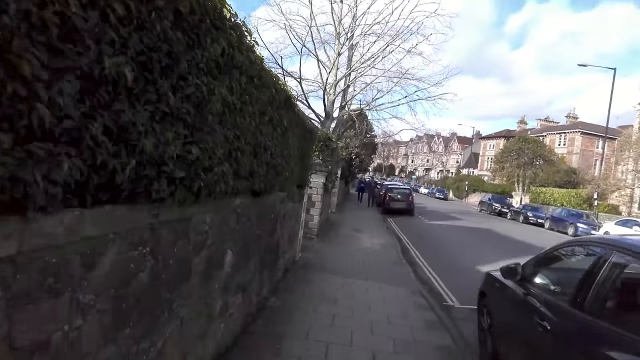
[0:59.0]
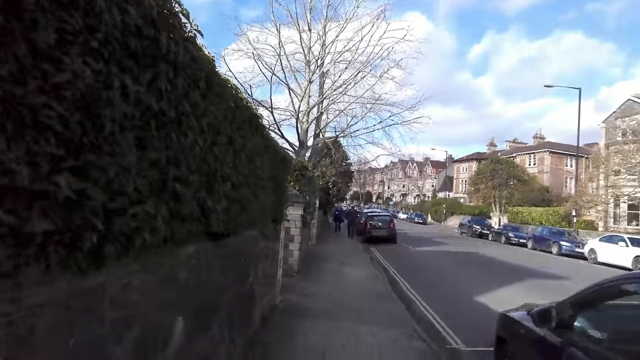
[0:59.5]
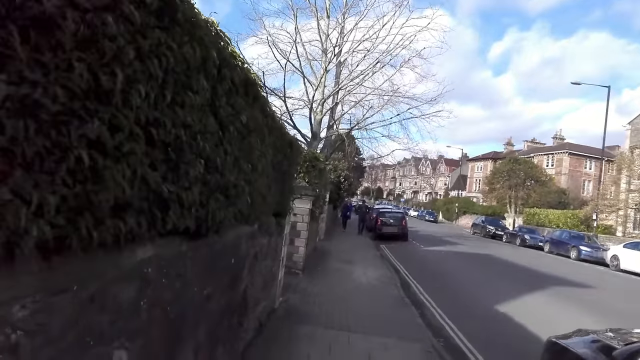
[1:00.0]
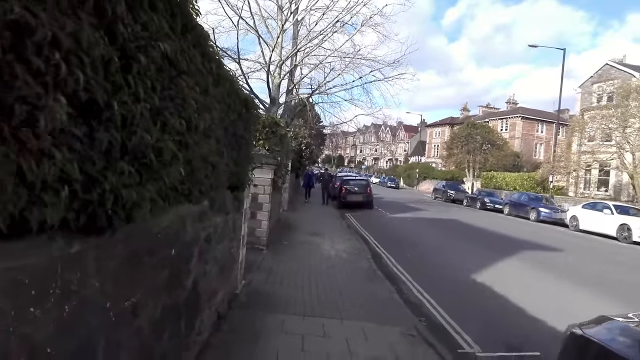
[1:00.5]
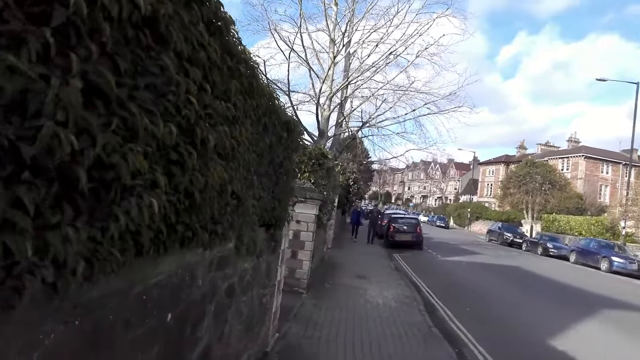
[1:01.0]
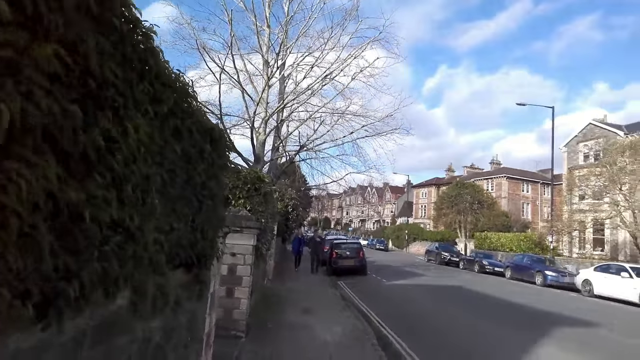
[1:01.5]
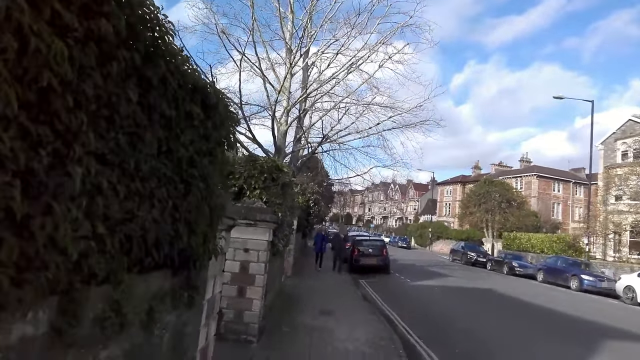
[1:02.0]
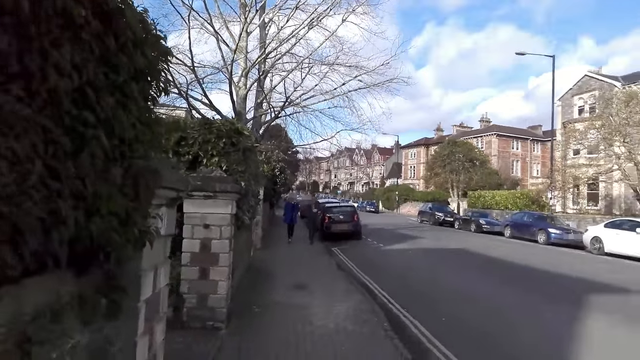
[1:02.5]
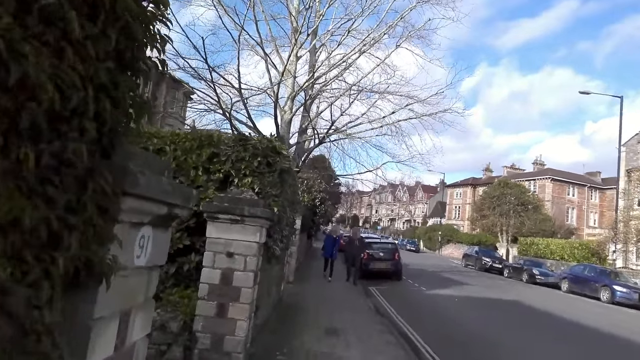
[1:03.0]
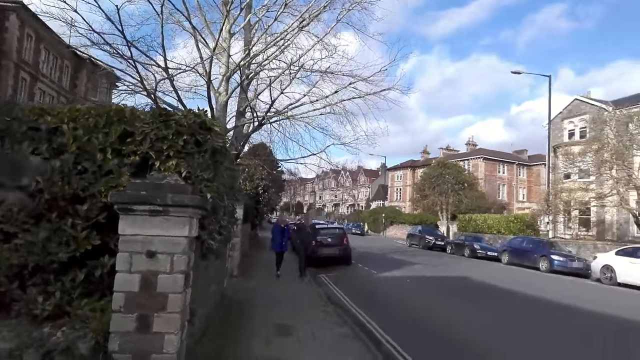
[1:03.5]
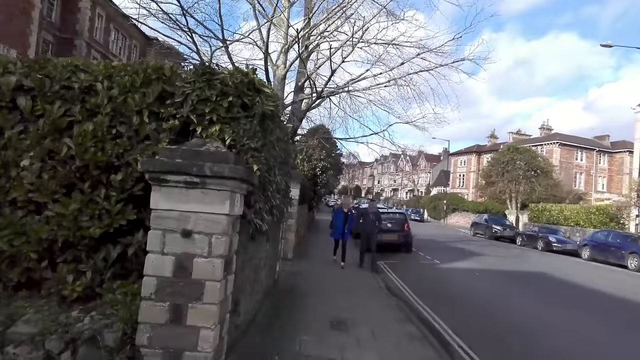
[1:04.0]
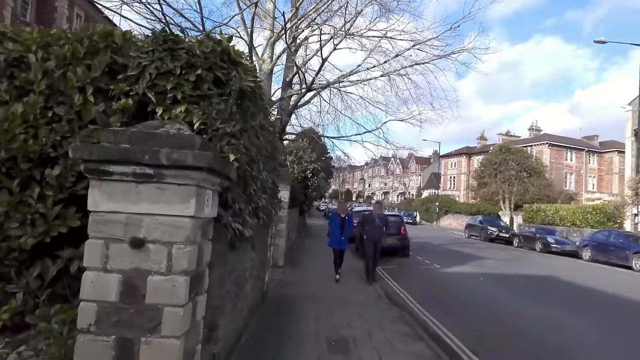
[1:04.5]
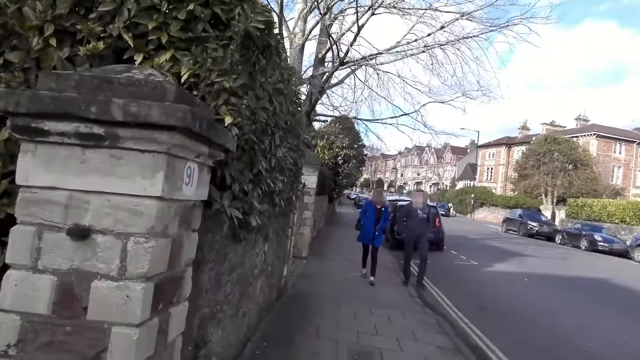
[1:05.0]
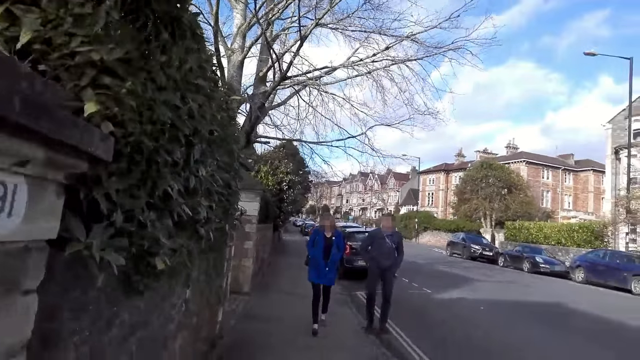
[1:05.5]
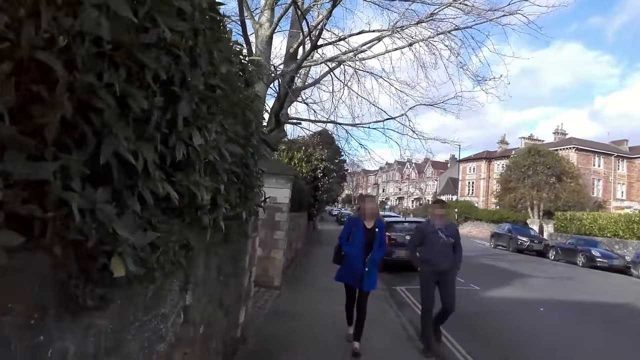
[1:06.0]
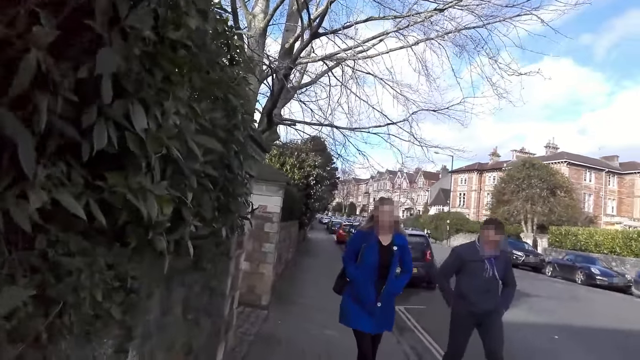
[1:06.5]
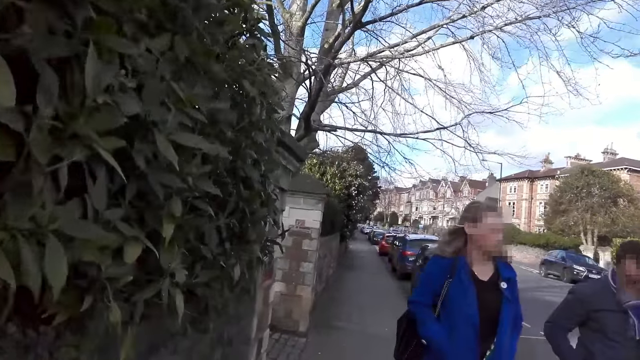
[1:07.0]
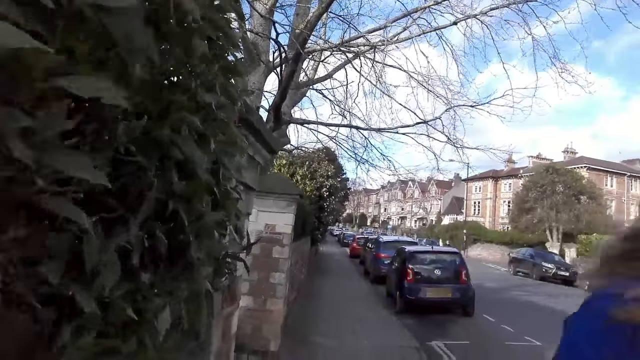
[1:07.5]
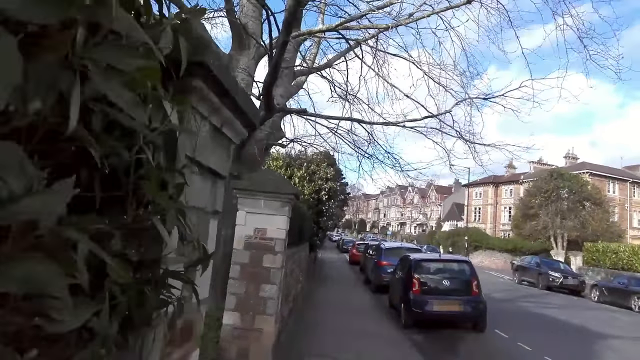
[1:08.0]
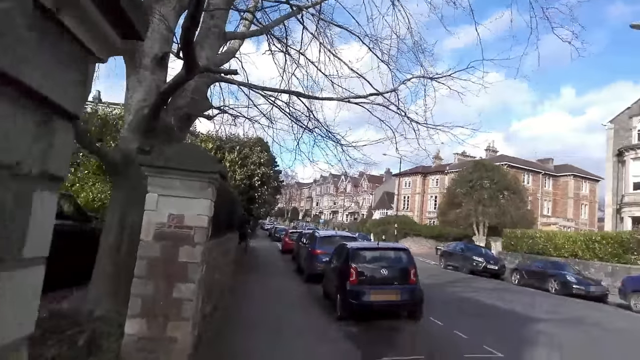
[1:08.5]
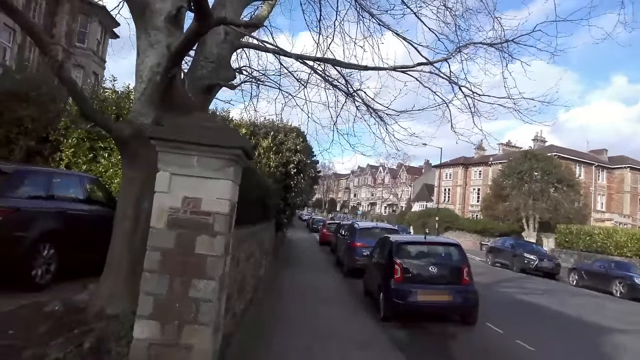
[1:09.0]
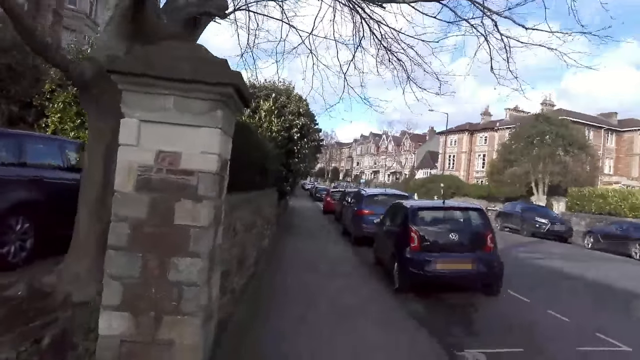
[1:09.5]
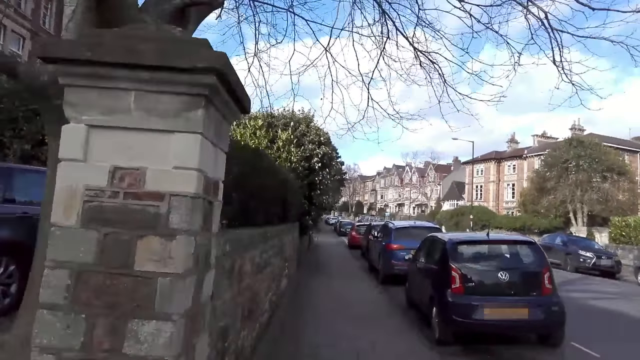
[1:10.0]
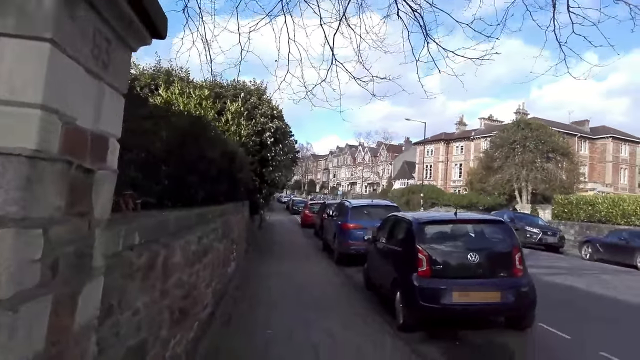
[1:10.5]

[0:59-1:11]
The camera wearer walks past a man and a woman.

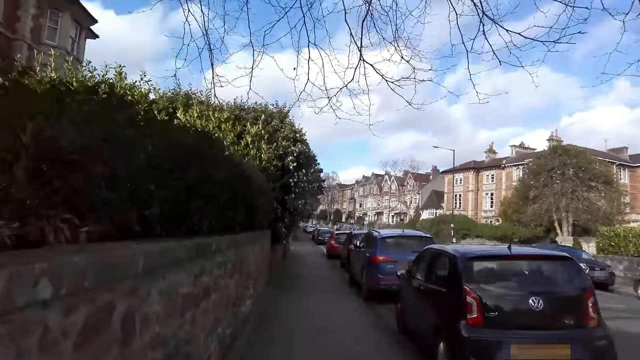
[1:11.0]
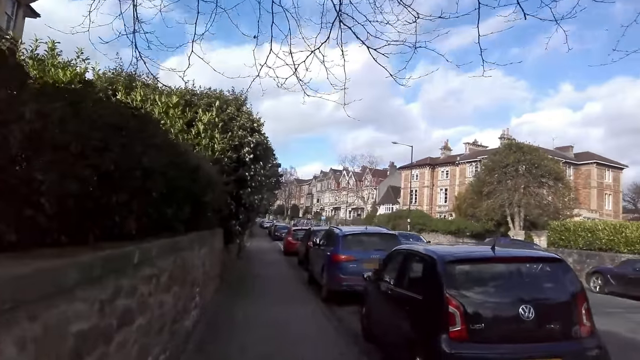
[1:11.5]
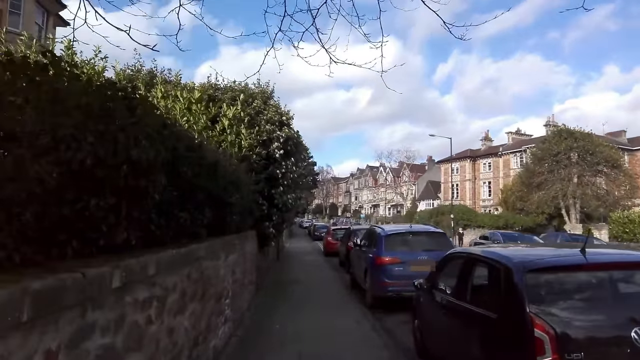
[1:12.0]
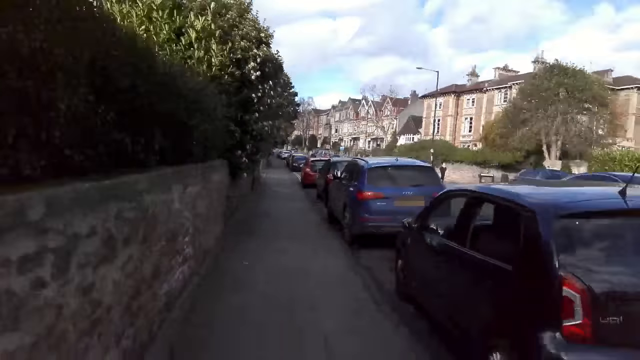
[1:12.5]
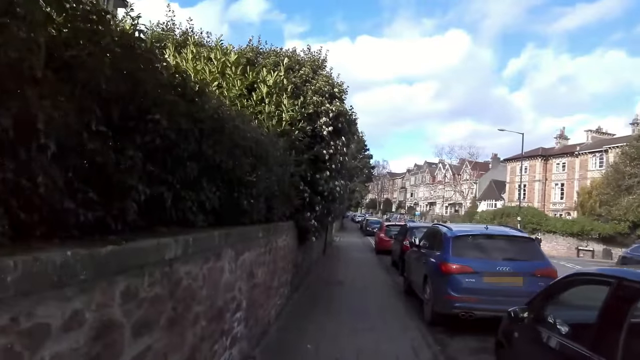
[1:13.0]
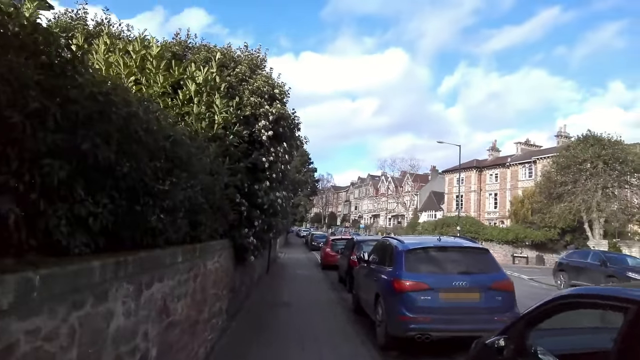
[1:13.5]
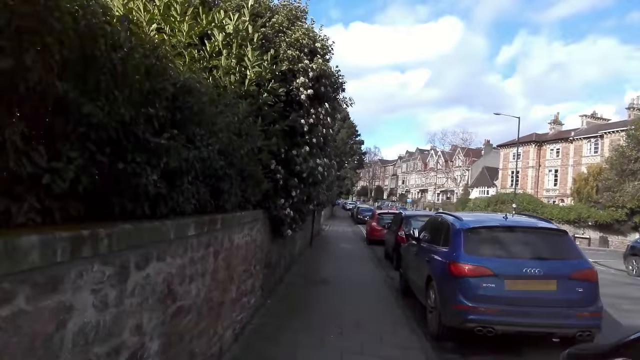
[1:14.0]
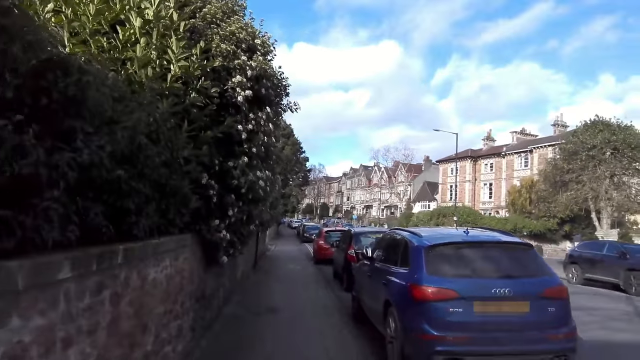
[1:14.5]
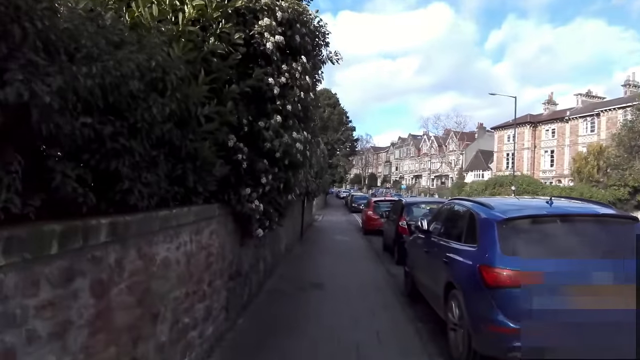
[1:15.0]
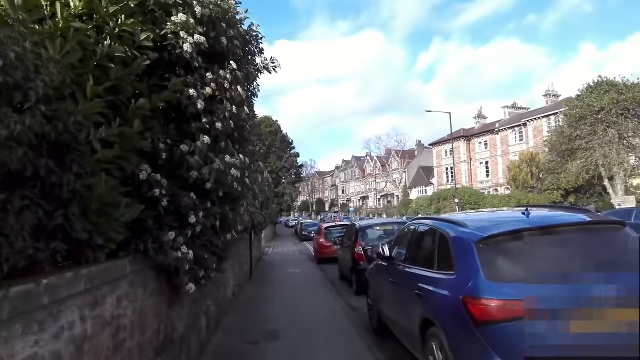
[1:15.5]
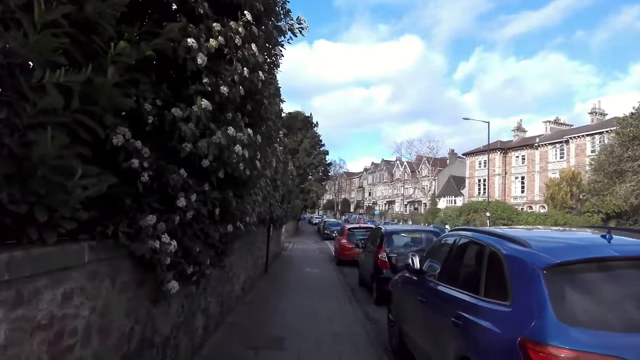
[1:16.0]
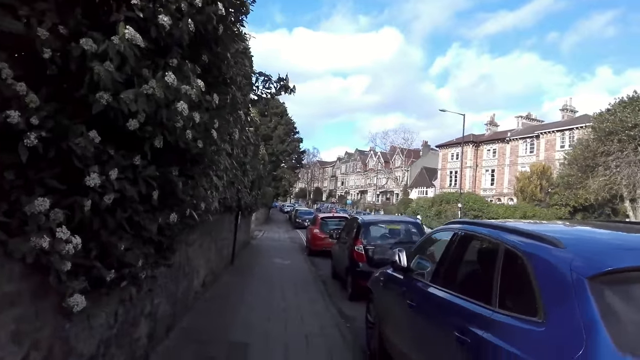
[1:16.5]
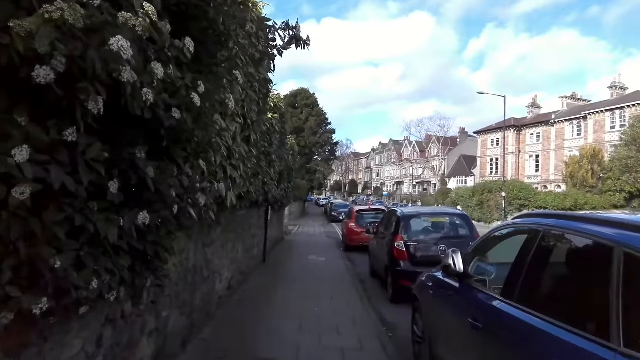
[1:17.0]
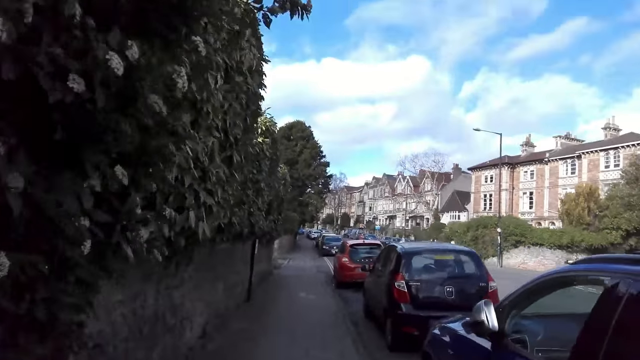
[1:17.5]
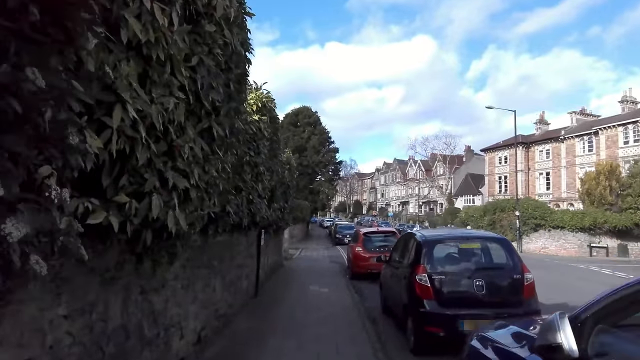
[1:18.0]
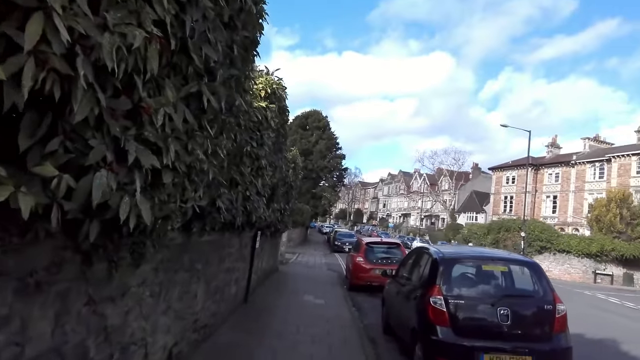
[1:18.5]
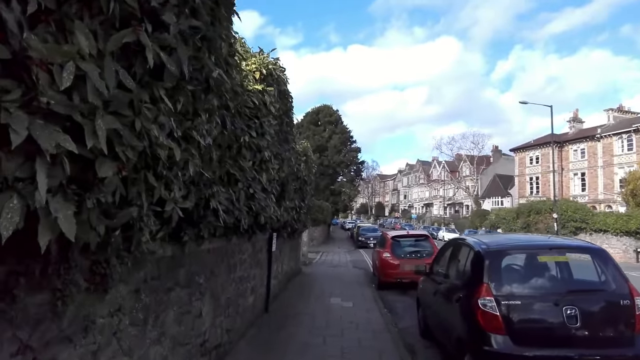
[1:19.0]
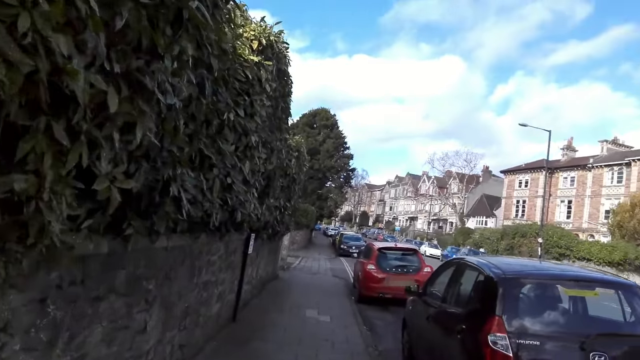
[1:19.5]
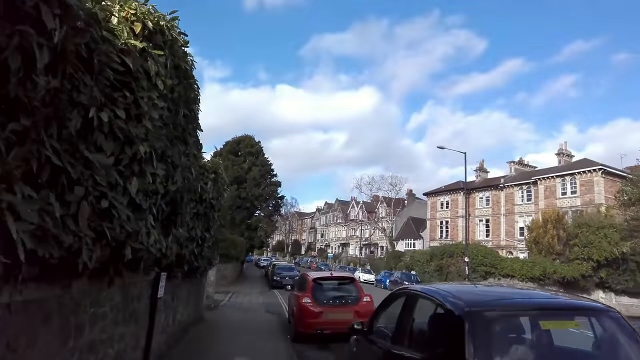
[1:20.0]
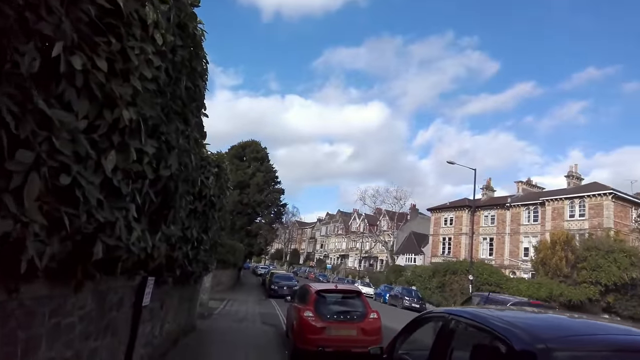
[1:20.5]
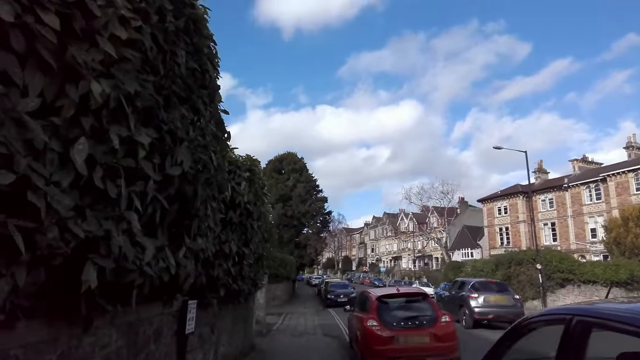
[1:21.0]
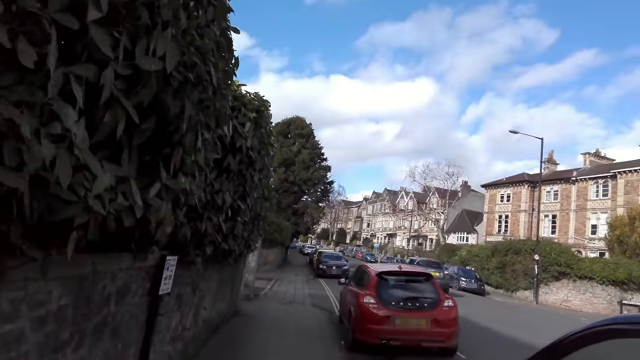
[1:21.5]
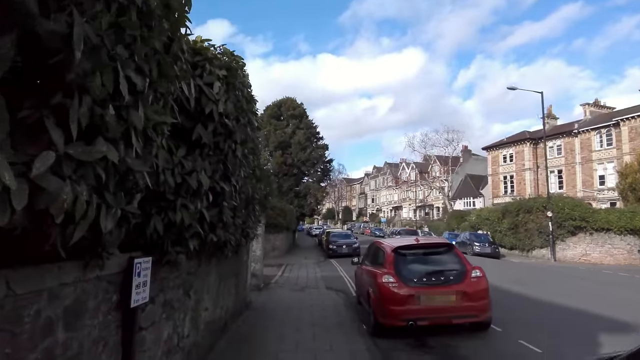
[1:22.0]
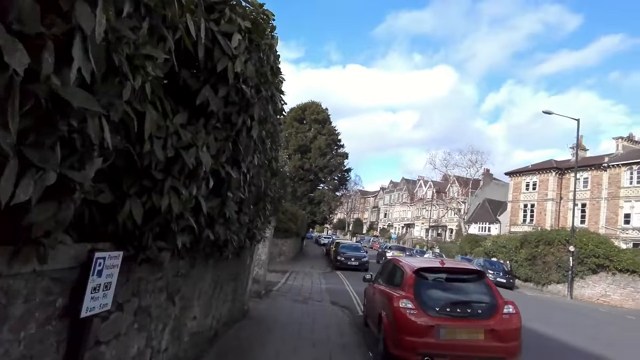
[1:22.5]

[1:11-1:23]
A grey car drives past the camera wearer.
